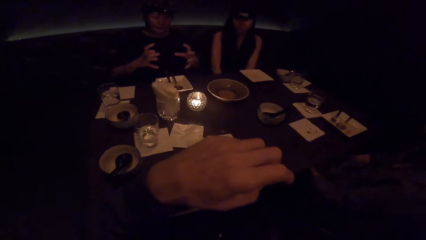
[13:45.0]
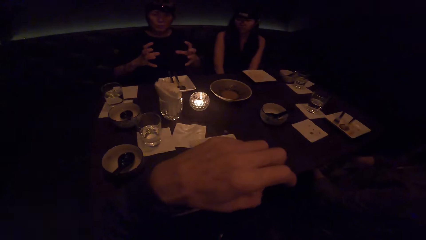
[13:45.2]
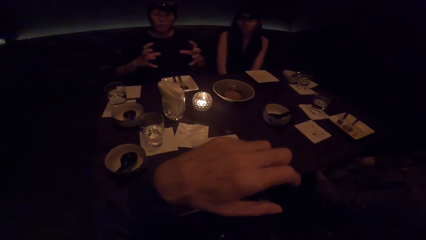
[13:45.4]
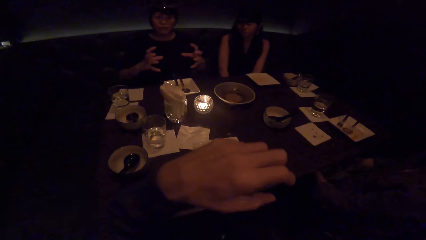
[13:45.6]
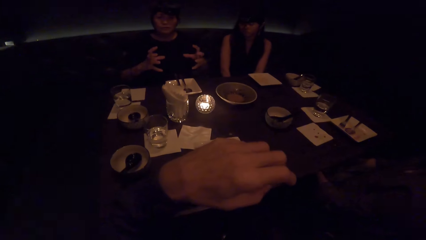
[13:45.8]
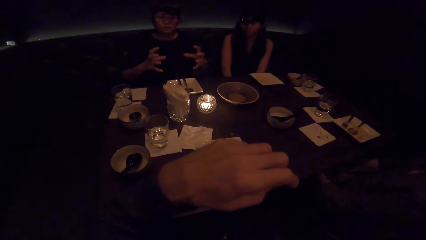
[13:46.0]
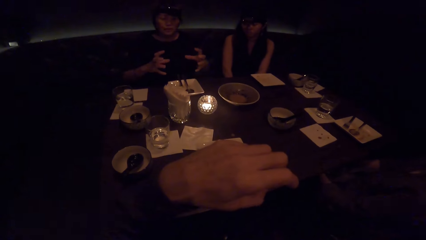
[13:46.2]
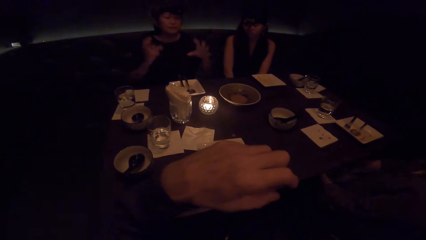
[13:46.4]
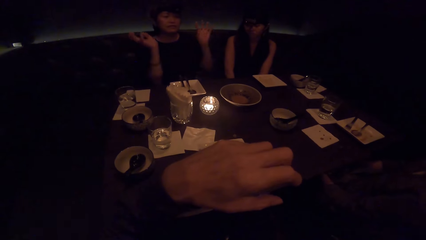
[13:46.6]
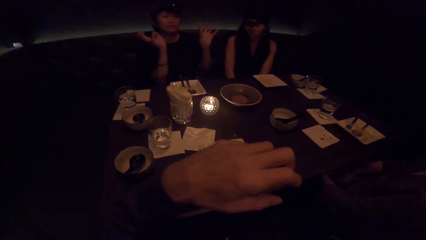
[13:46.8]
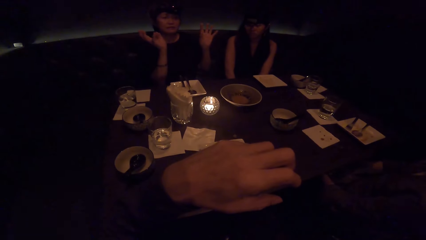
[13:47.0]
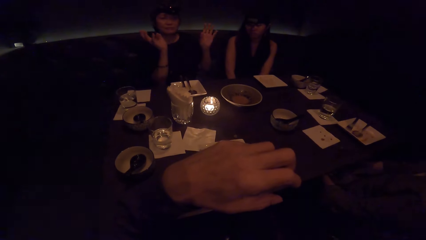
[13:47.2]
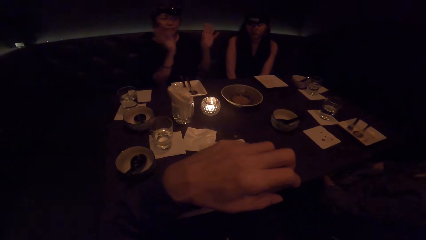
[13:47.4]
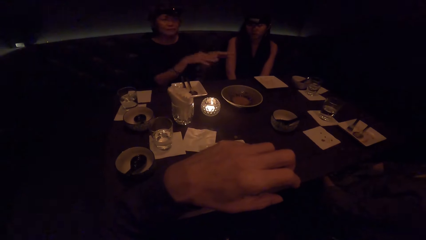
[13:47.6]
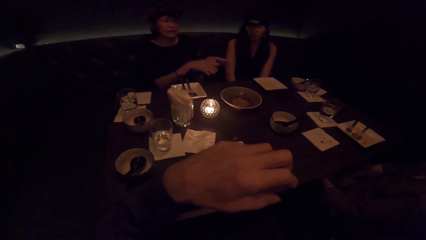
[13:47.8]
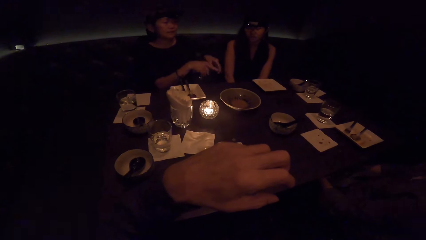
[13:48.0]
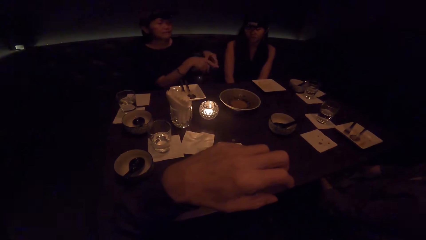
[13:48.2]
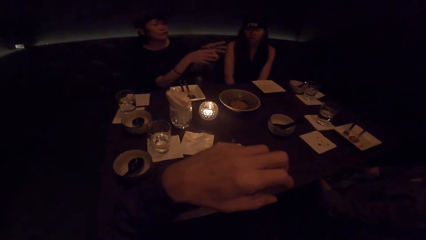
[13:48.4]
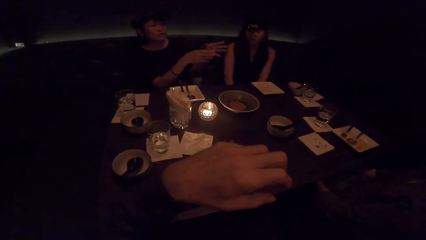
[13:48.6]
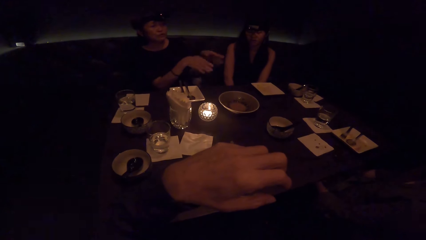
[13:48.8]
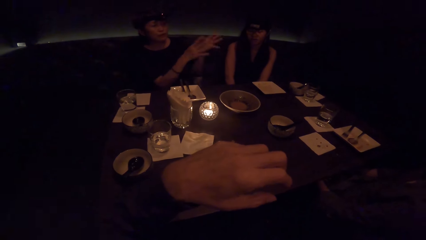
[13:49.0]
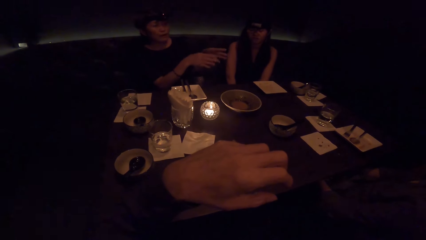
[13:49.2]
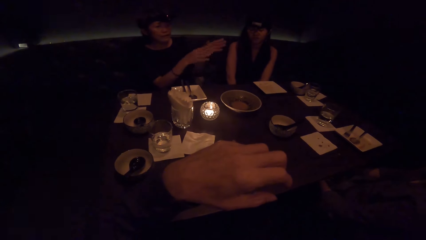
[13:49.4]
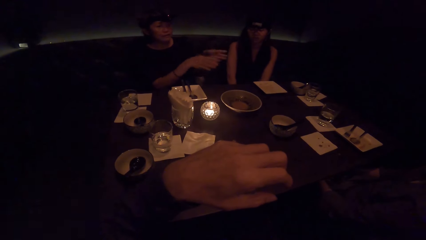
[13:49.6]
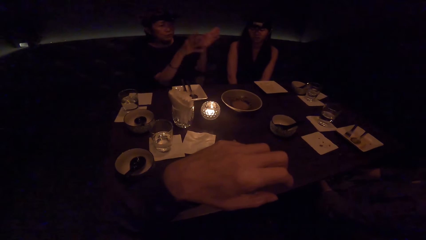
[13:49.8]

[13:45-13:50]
The camera wearer looks around. A woman moves hands.

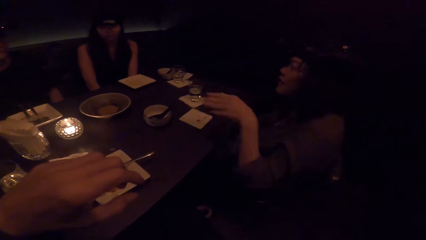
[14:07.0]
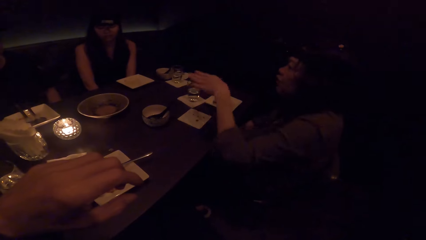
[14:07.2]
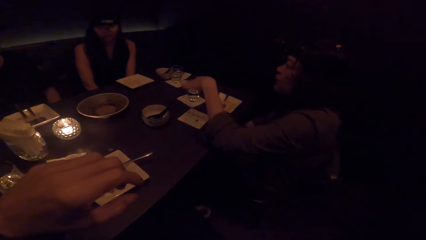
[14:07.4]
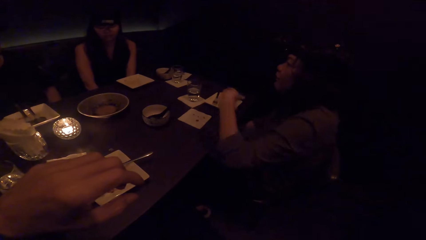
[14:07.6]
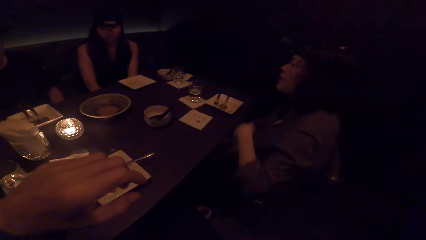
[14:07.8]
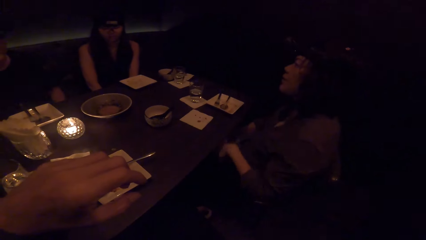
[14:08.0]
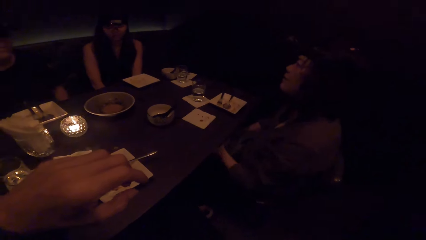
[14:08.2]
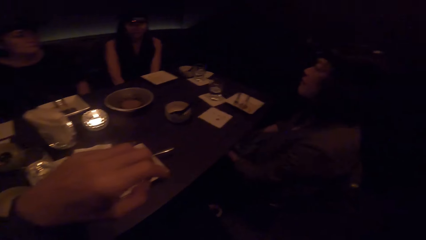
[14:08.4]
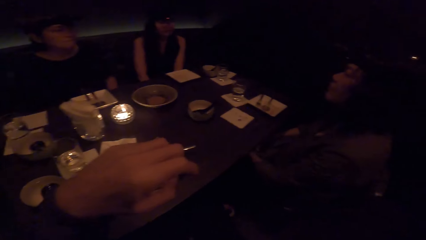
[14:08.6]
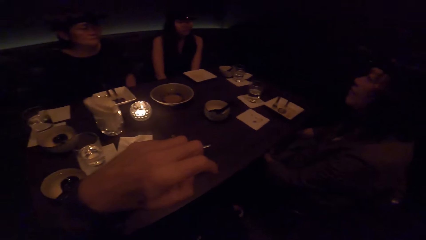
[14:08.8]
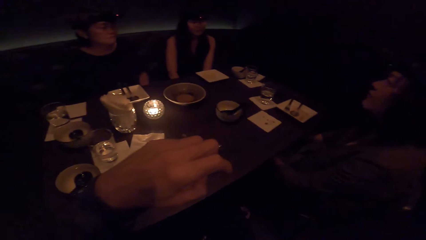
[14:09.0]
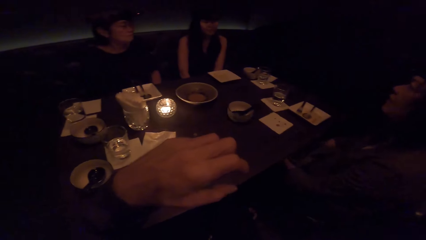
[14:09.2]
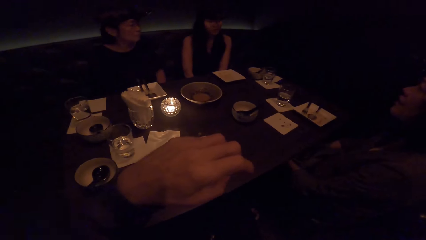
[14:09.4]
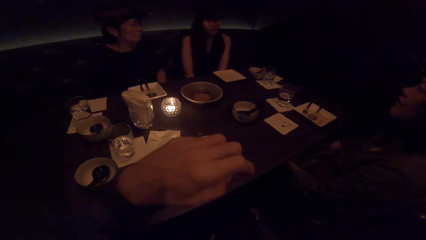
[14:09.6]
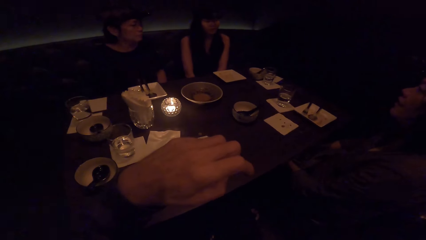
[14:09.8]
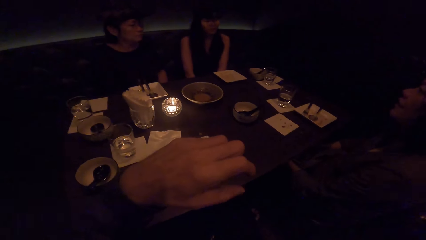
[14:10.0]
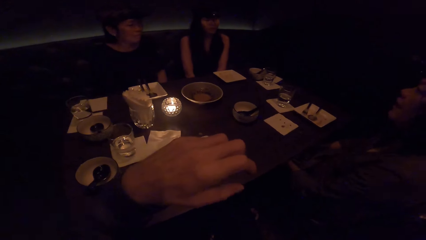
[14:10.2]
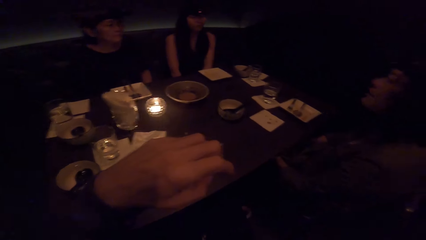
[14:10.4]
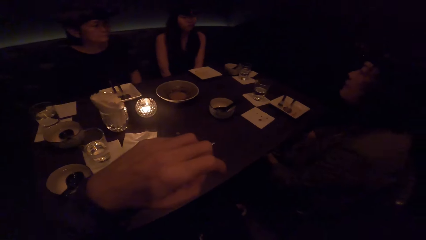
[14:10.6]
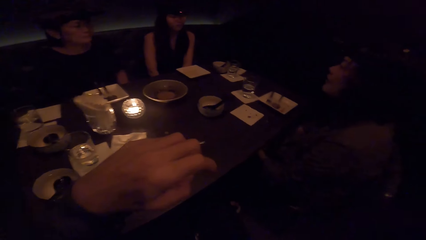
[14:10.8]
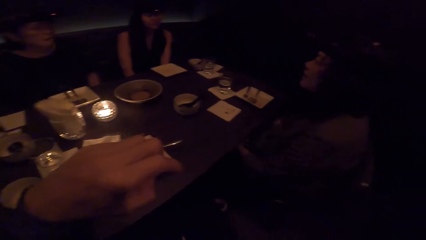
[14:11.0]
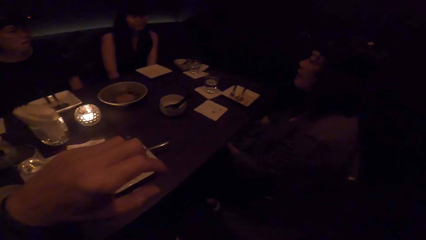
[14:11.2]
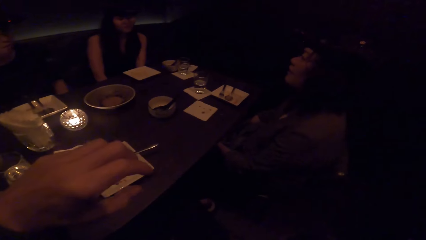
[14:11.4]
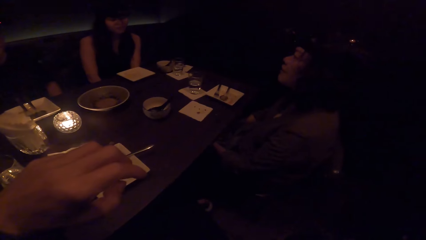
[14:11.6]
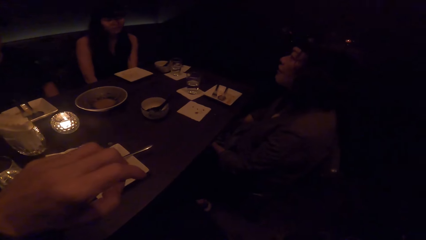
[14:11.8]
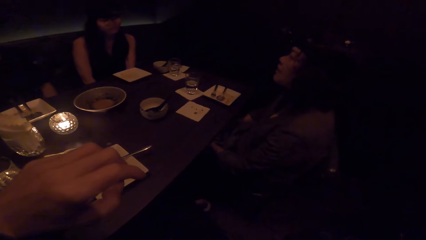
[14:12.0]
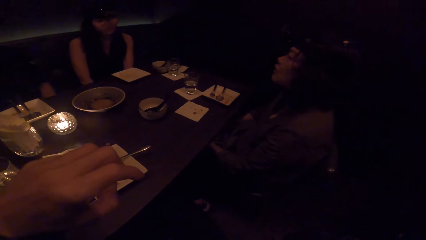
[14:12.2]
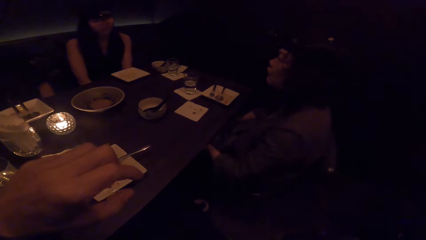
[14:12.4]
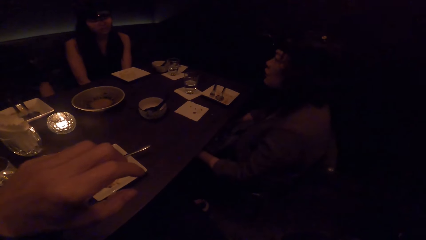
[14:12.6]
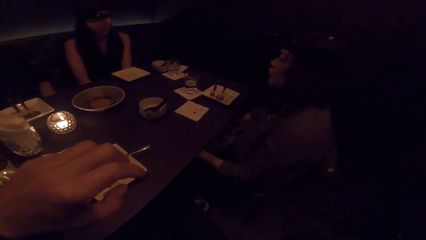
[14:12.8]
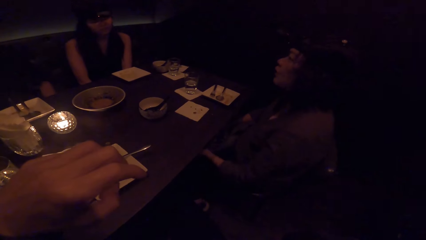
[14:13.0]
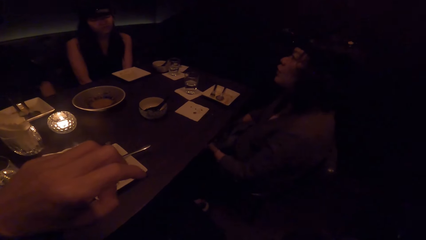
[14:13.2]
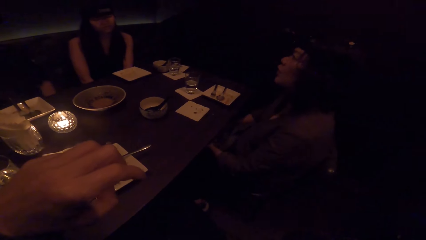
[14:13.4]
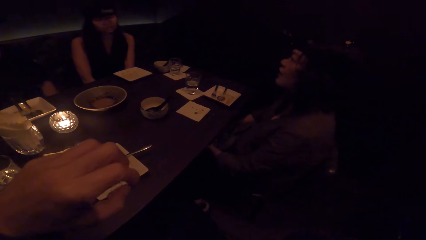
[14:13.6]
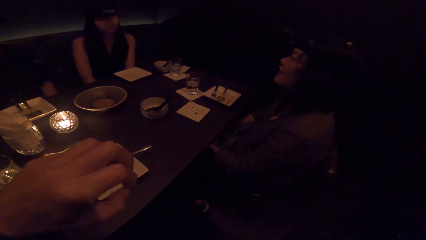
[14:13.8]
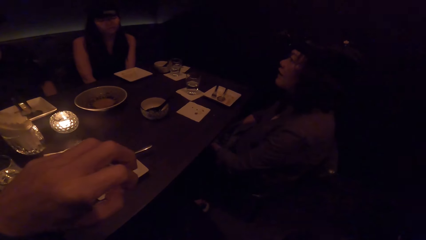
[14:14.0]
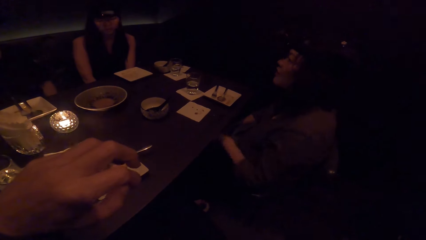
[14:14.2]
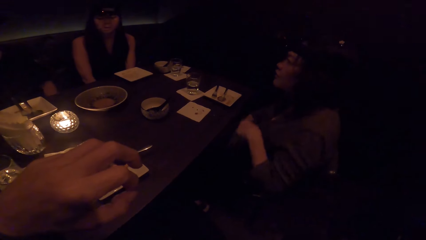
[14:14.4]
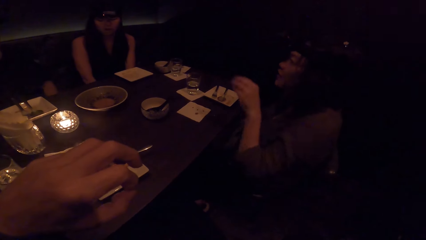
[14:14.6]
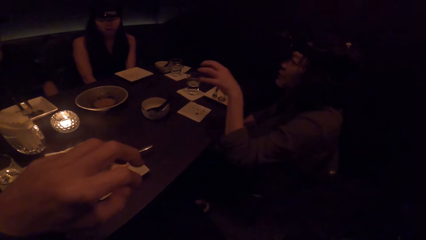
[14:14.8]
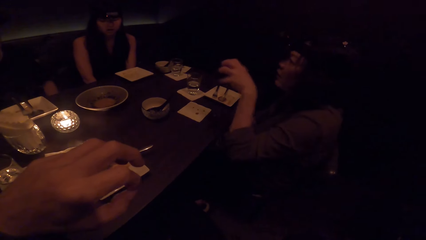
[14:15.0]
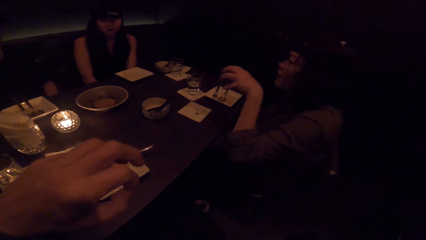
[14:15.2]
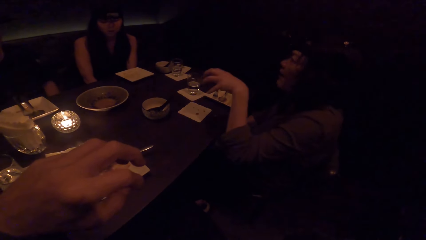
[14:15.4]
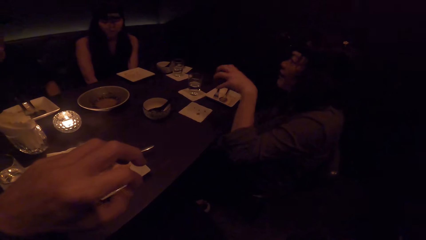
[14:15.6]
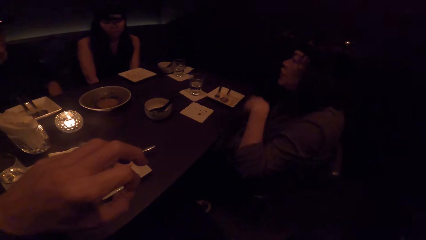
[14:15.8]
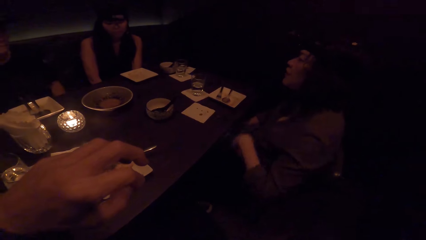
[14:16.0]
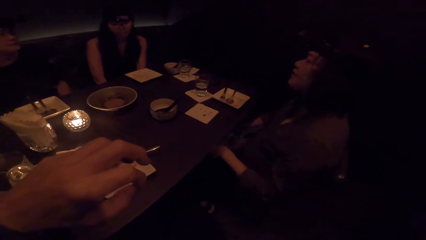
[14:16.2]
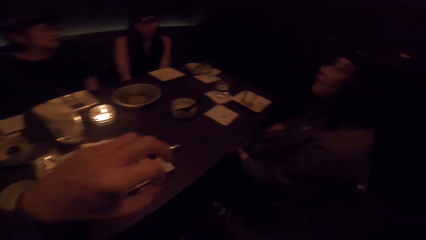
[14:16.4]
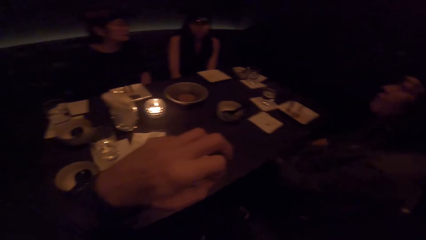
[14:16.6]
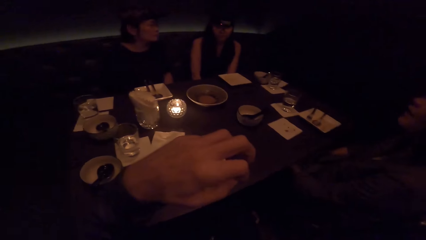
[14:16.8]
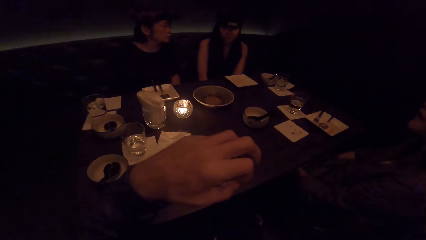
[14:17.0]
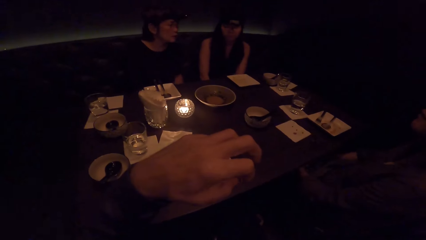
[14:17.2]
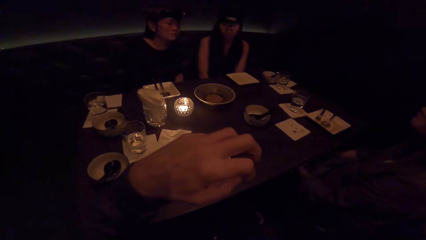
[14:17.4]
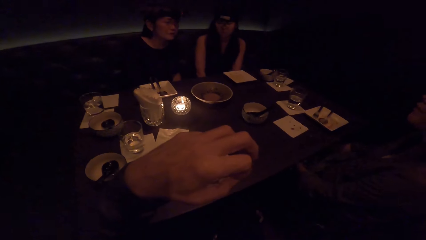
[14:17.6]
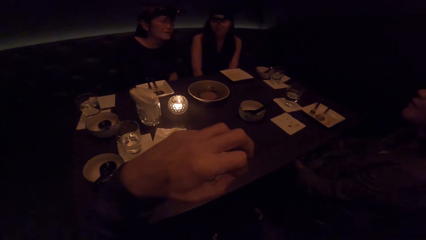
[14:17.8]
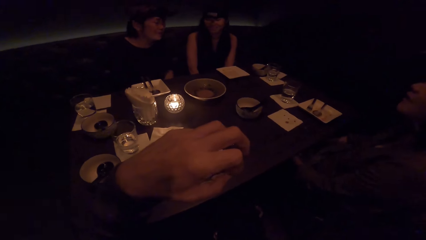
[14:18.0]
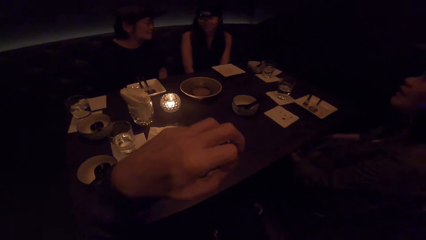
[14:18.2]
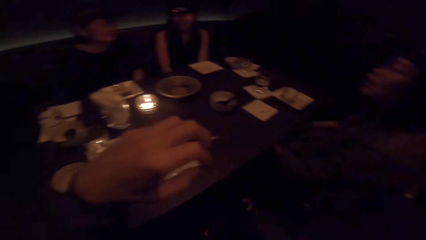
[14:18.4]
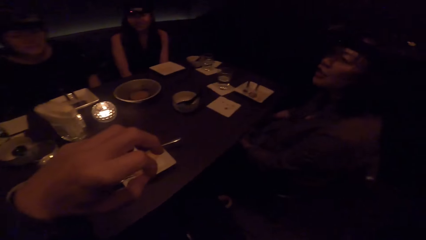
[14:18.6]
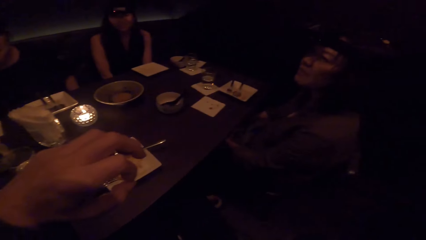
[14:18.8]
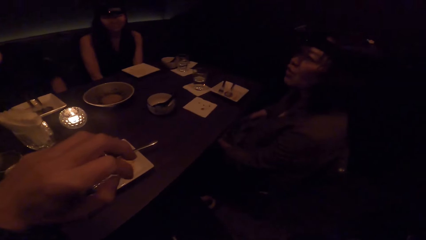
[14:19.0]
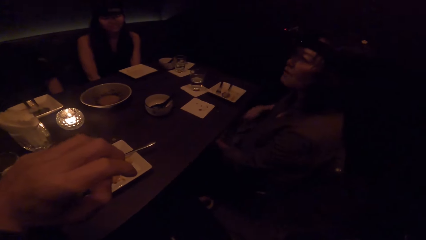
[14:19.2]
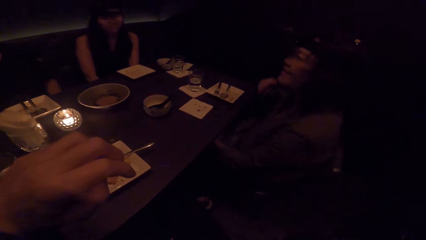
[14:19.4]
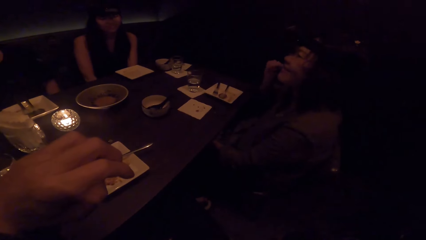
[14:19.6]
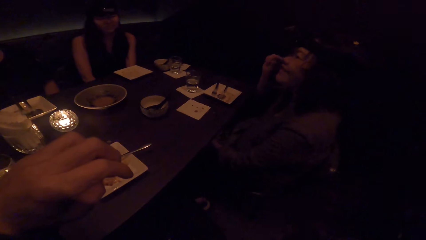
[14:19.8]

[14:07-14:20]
A woman interacts with another woman.
